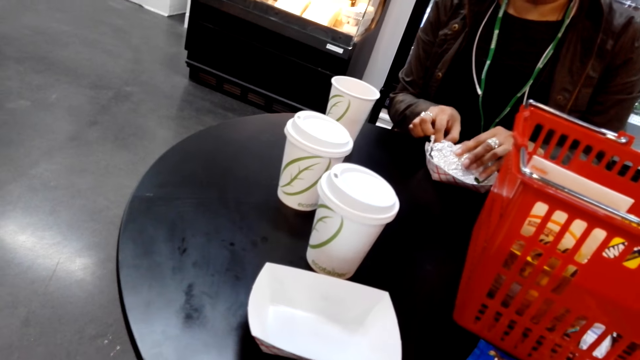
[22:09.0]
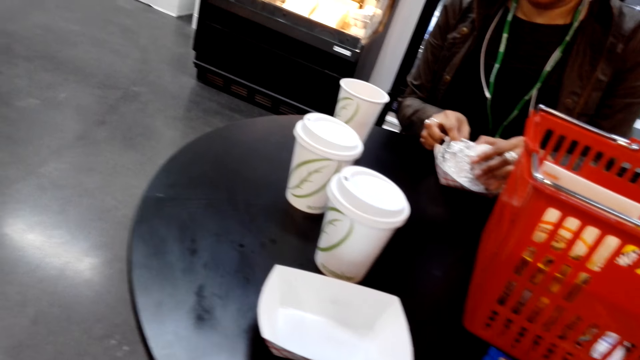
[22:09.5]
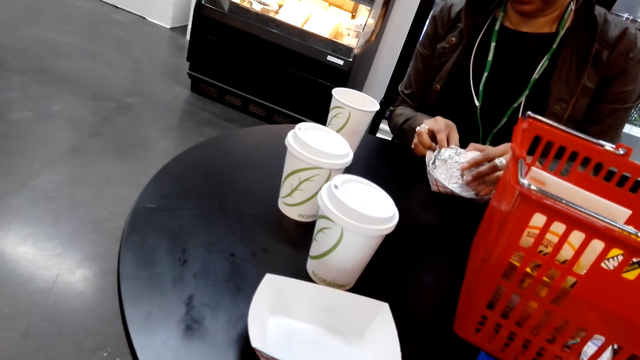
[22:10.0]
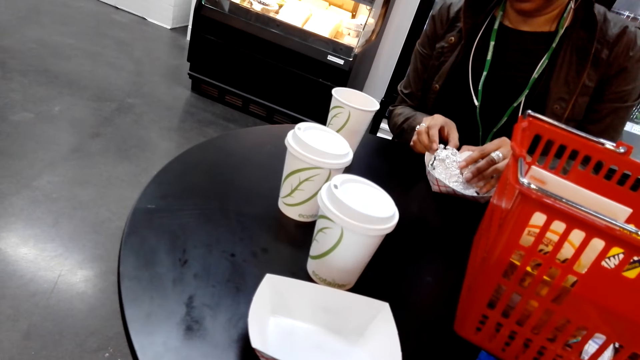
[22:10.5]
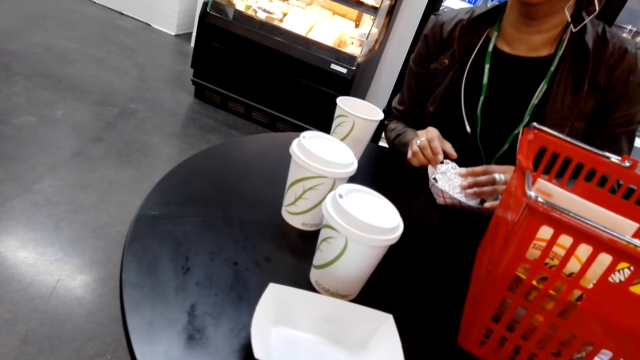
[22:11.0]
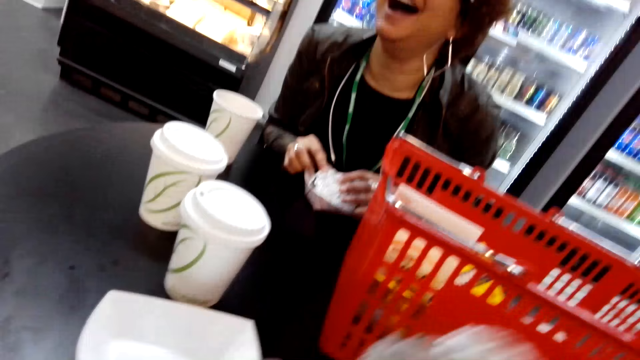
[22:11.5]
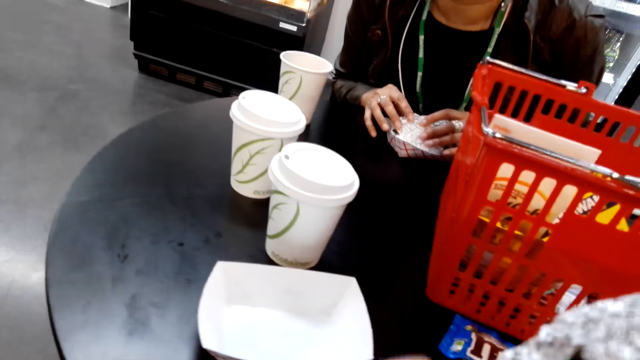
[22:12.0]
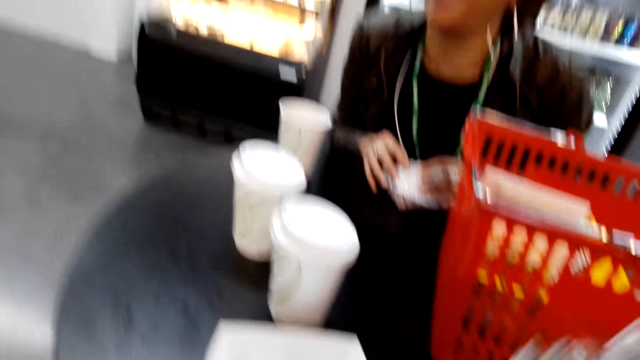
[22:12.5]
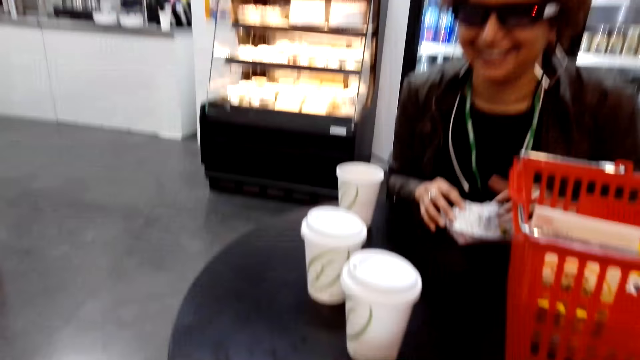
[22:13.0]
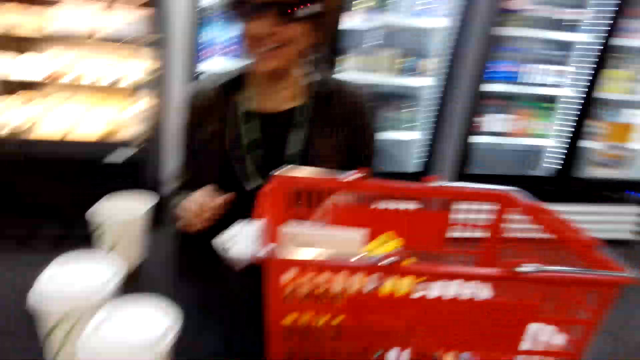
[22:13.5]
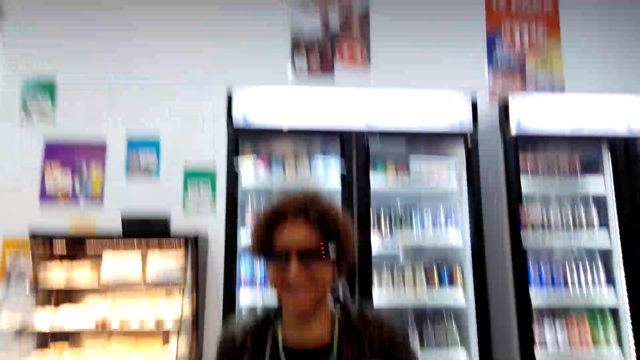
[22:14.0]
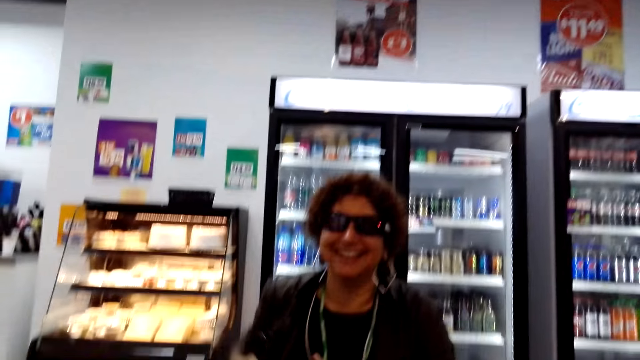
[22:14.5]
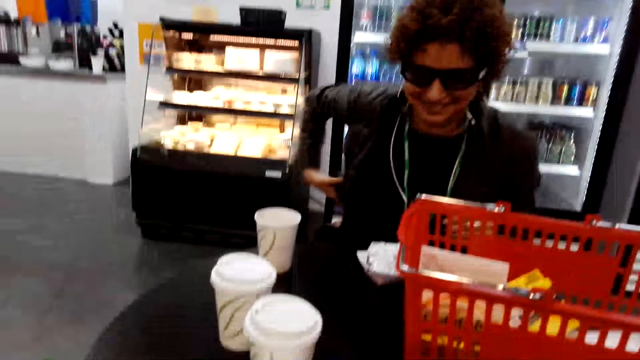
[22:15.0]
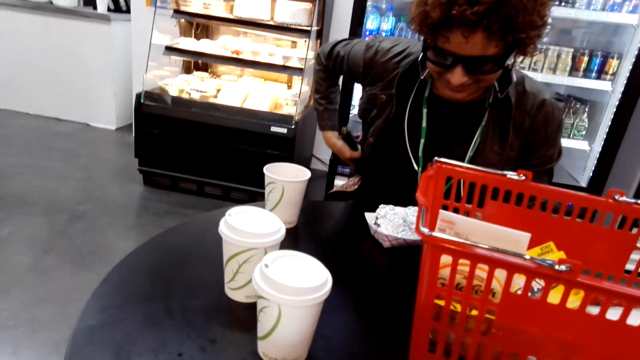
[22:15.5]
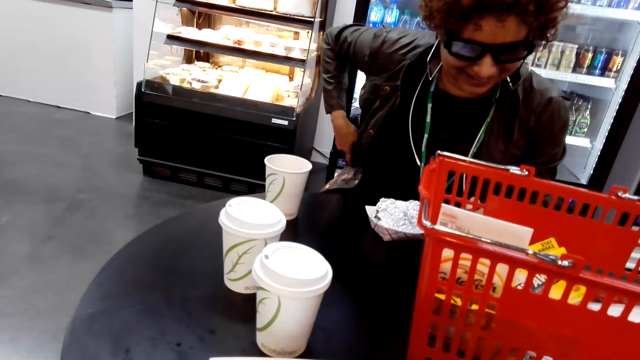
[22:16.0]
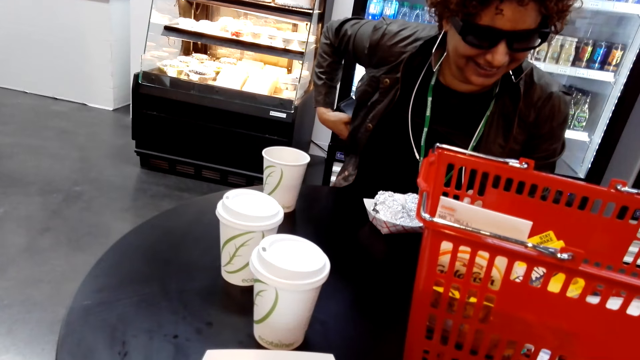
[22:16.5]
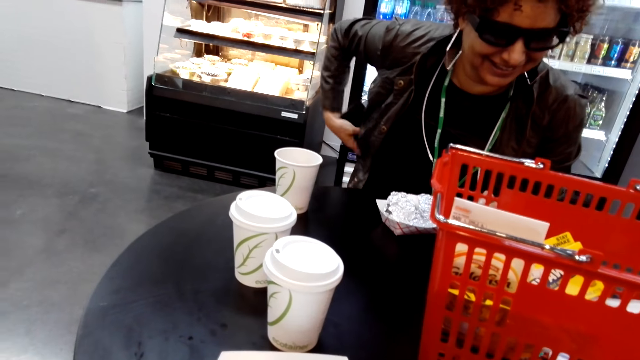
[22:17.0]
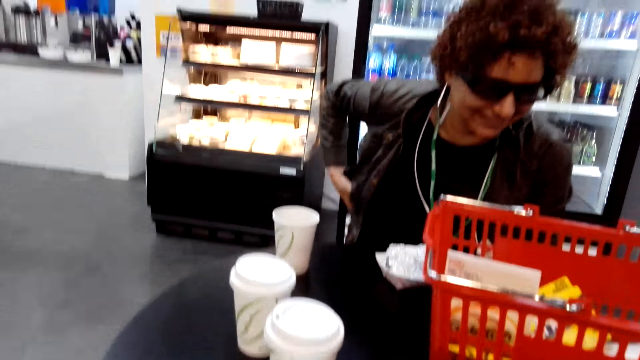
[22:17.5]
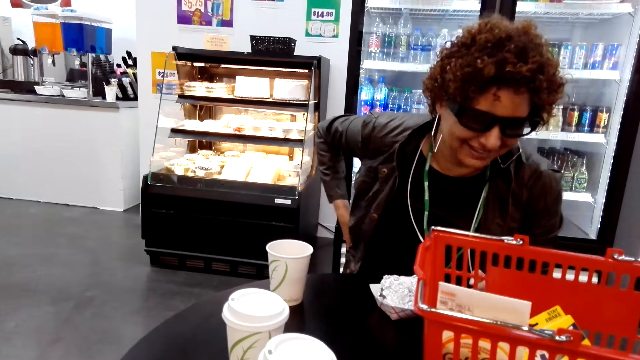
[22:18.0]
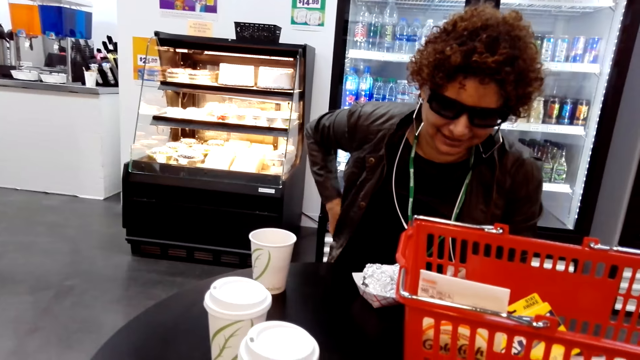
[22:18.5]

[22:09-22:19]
The camera wearer smells the burger. The person laughs. The person puts the phone in the pocket.

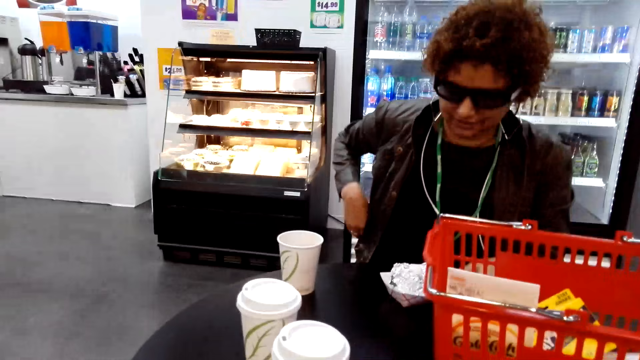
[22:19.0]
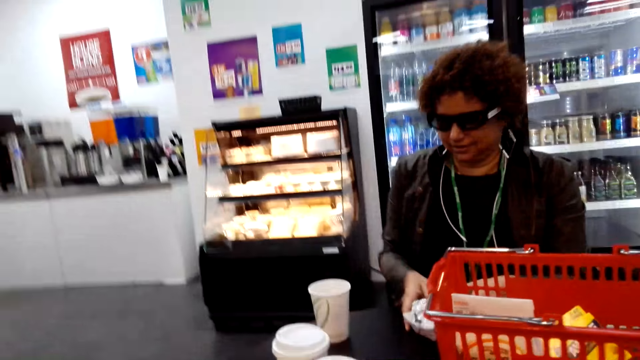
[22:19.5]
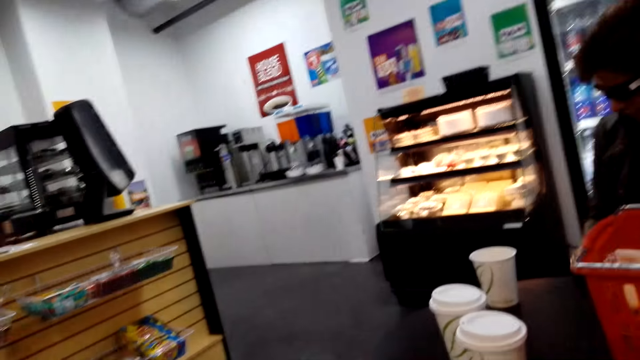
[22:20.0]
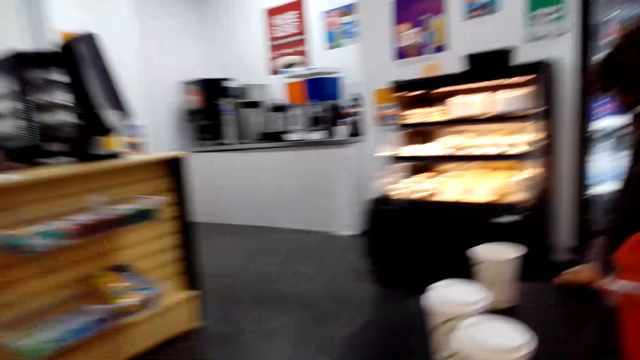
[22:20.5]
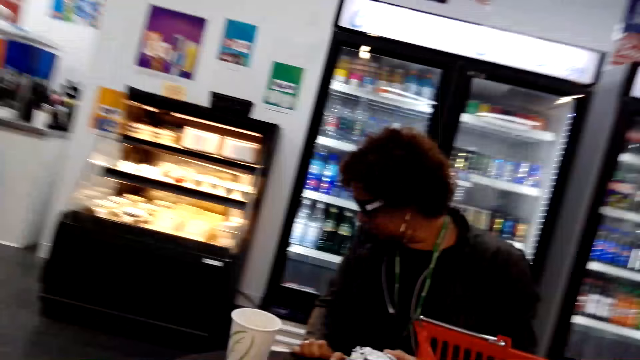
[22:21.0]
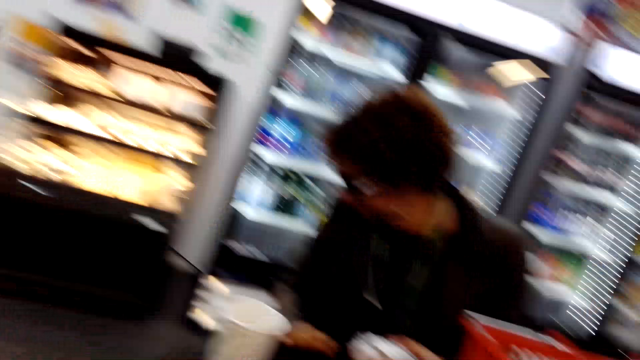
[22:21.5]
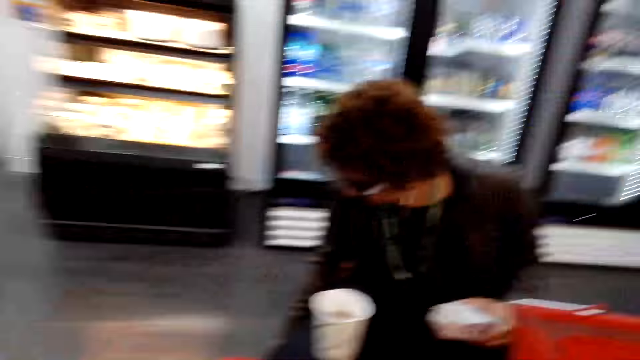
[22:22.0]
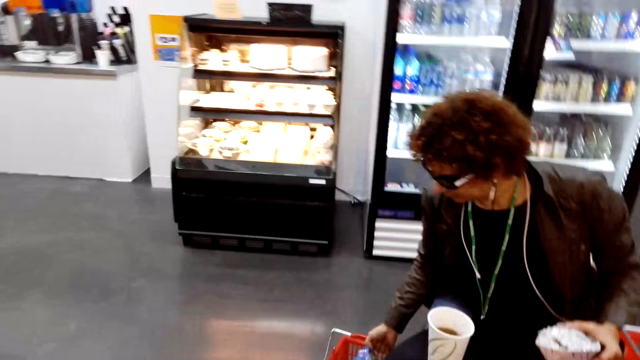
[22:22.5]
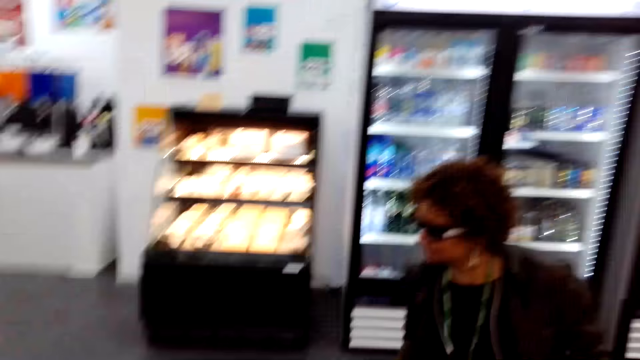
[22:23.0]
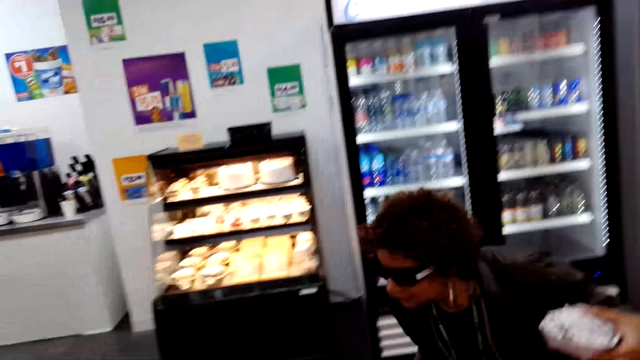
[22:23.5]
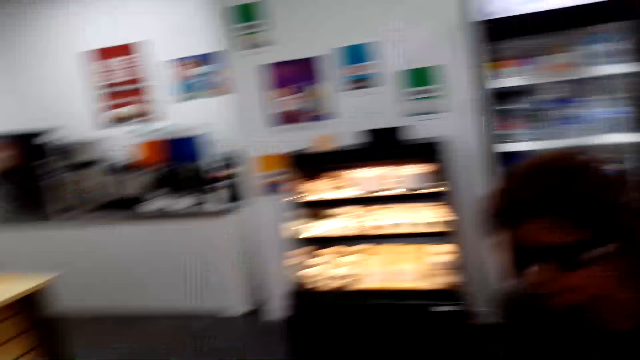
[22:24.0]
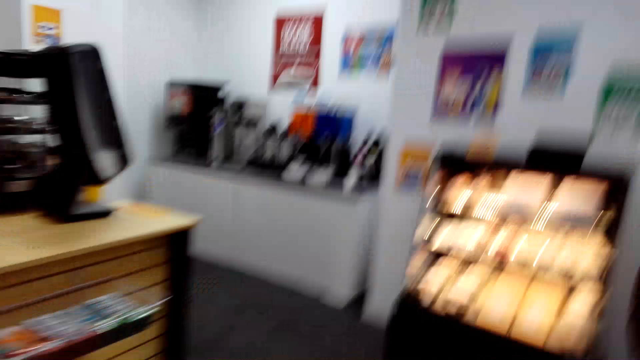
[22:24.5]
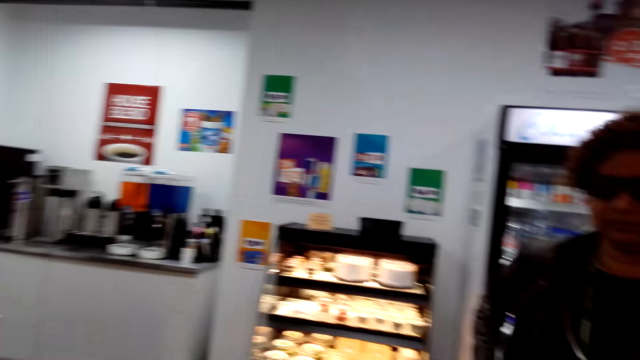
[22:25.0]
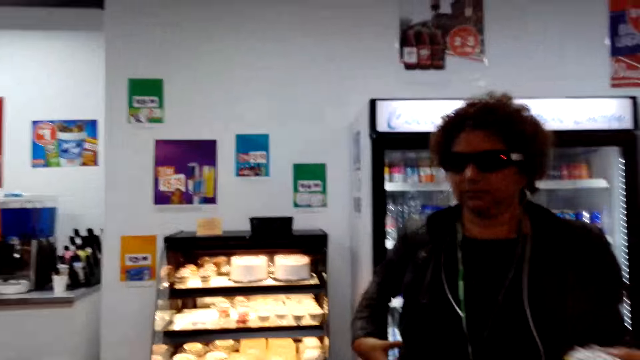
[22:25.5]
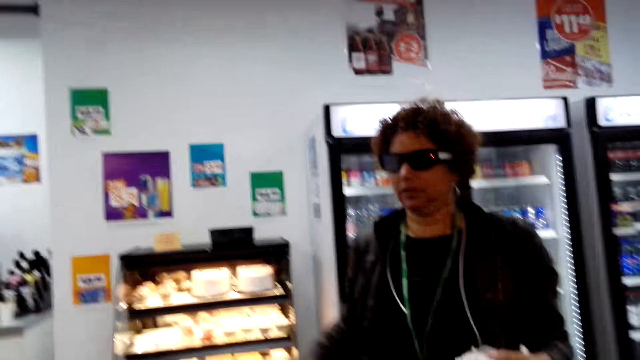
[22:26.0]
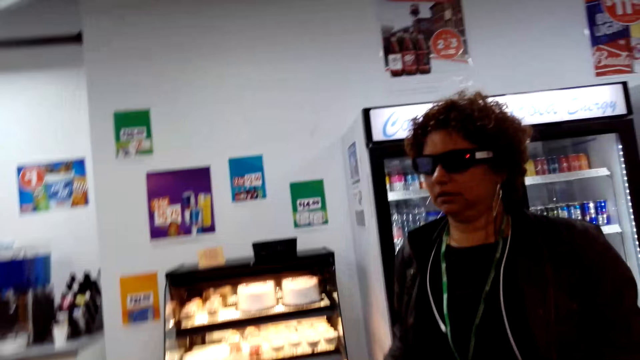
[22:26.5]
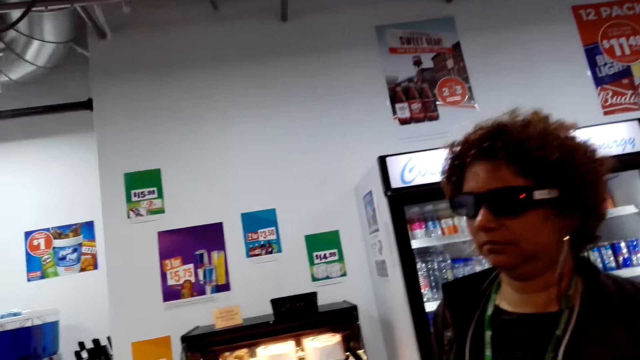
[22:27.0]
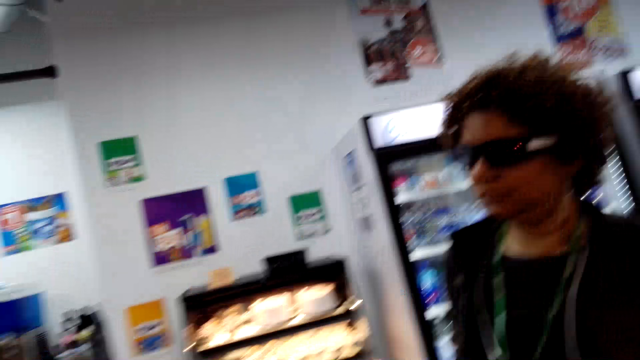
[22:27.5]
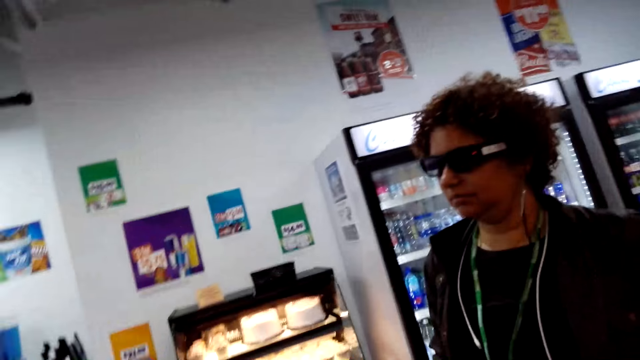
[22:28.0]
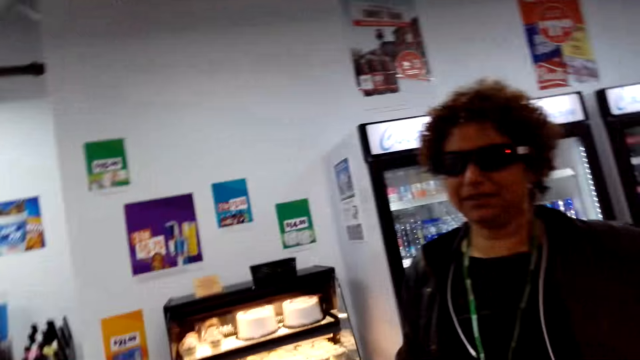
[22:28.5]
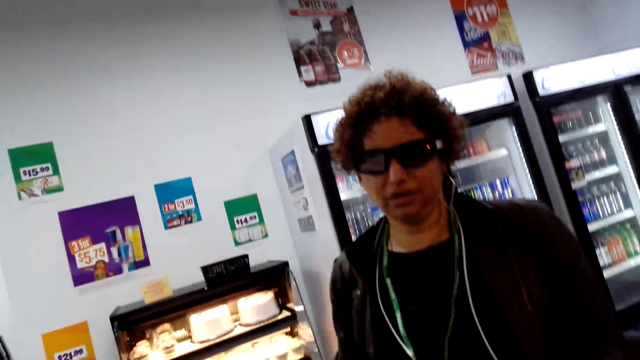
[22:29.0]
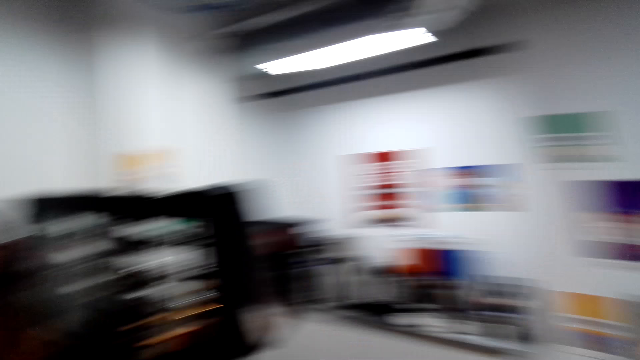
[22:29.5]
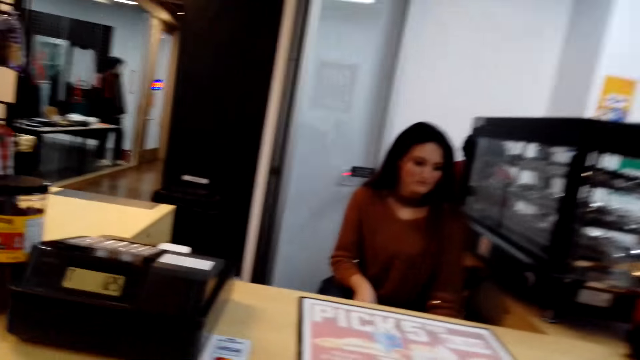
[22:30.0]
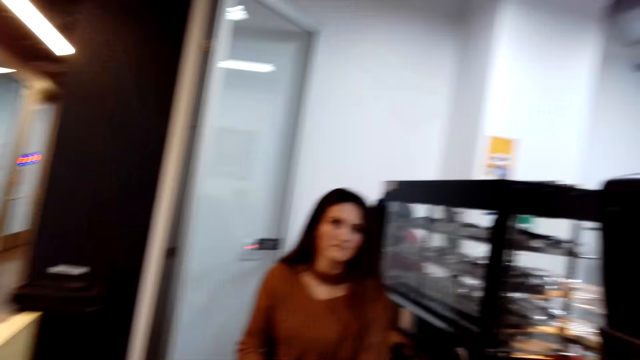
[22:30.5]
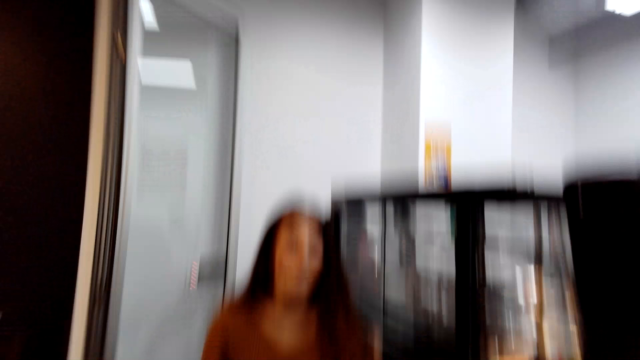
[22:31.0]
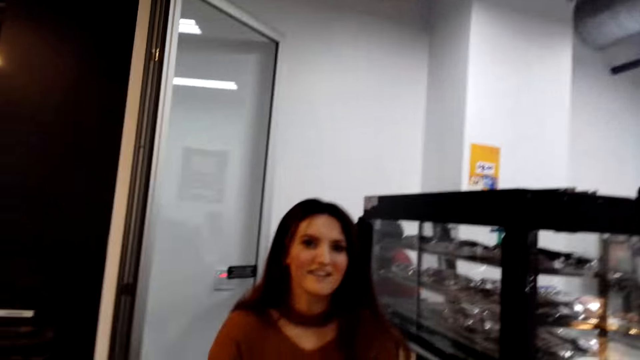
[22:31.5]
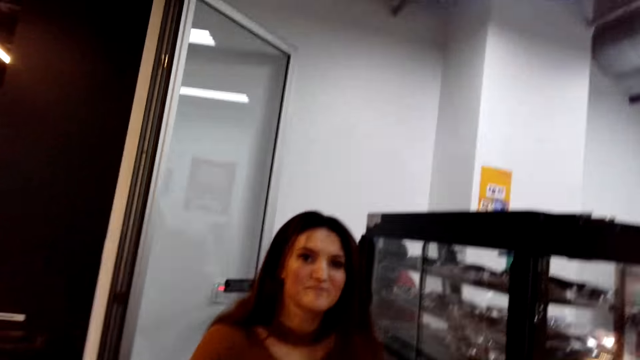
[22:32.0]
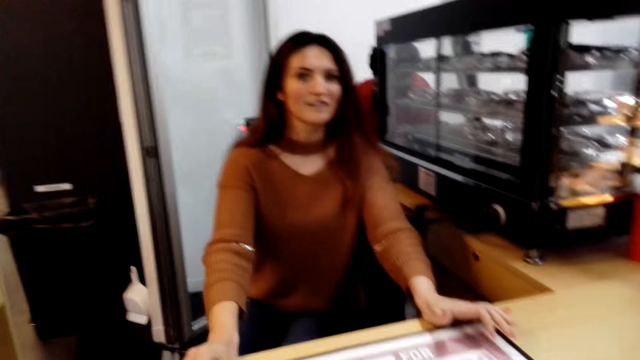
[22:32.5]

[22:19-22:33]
The person stands up. The person carries the shopping basket. The camera wearer walks to the counter. They talk to another person. They walk around the store.
